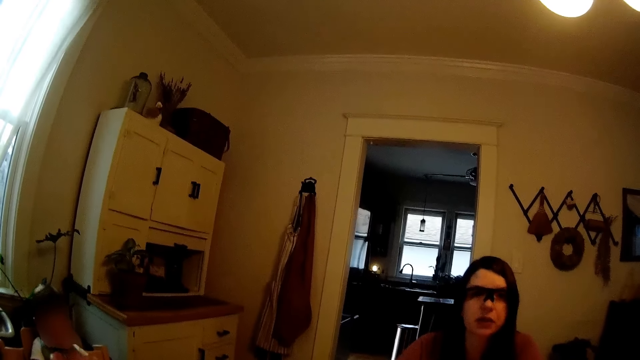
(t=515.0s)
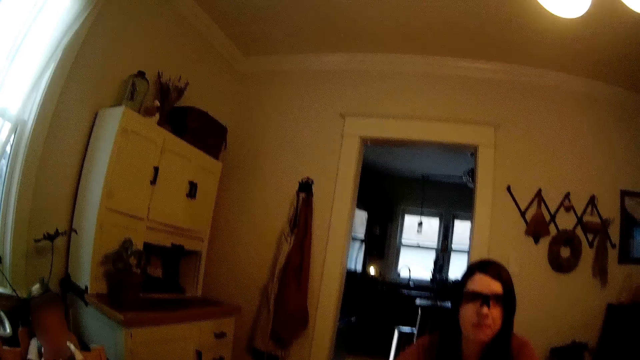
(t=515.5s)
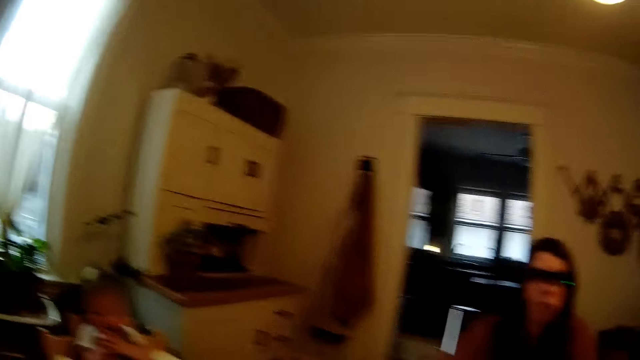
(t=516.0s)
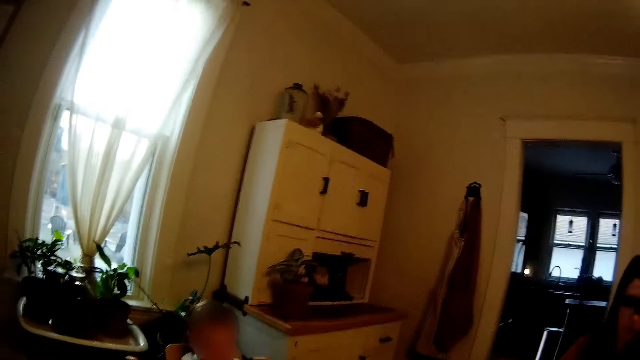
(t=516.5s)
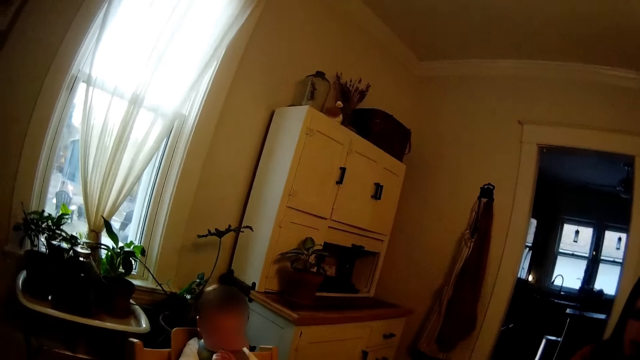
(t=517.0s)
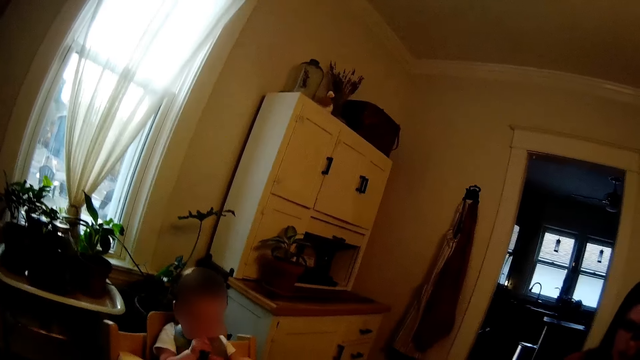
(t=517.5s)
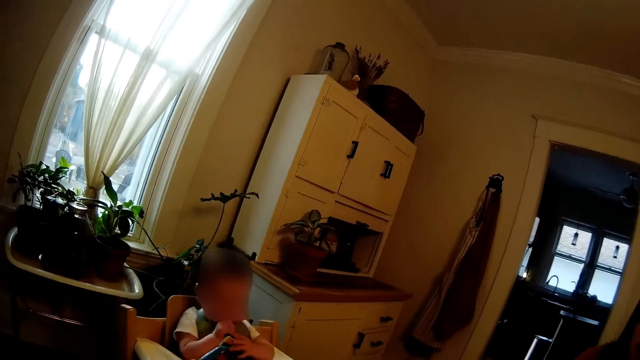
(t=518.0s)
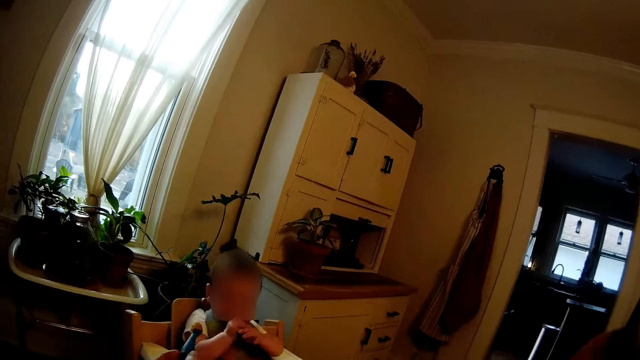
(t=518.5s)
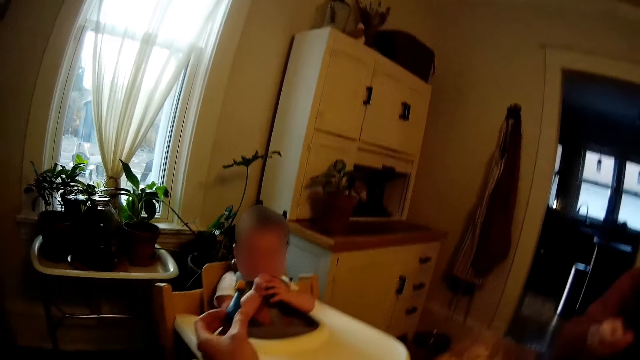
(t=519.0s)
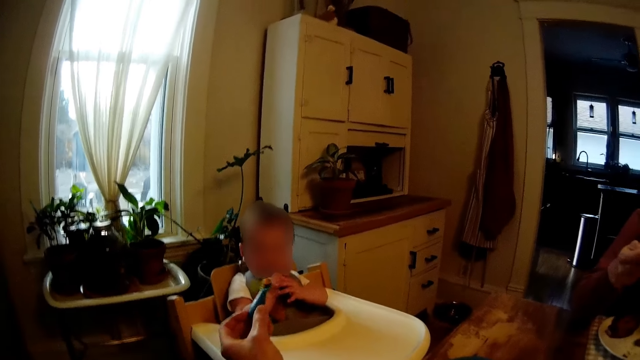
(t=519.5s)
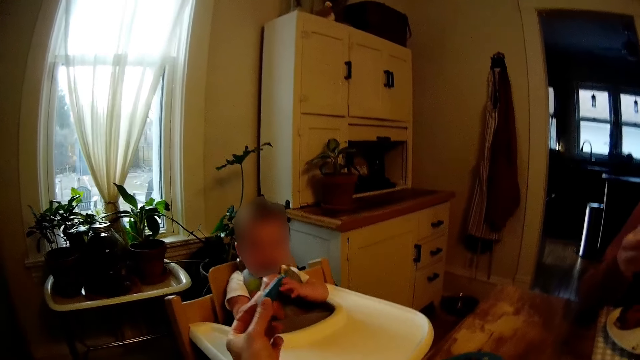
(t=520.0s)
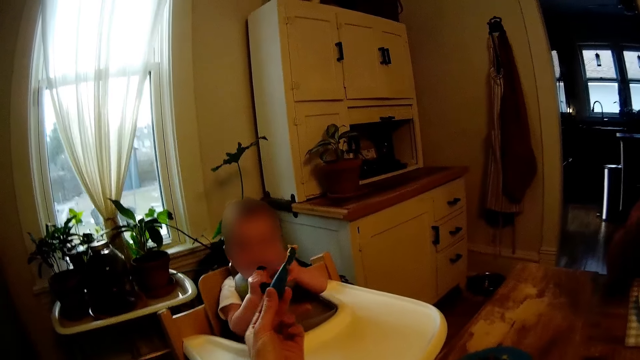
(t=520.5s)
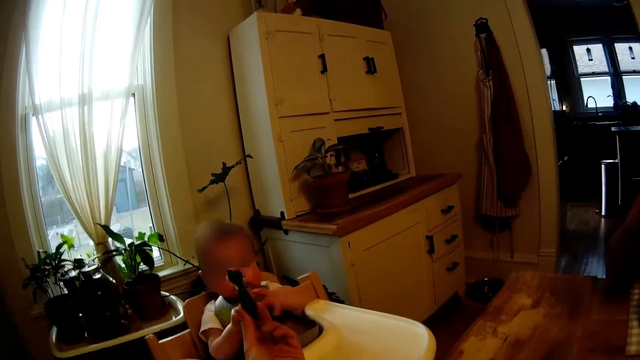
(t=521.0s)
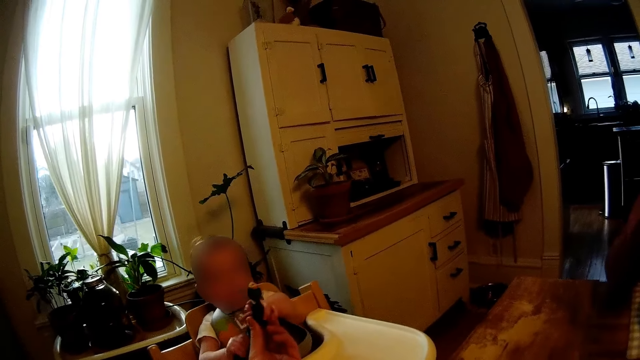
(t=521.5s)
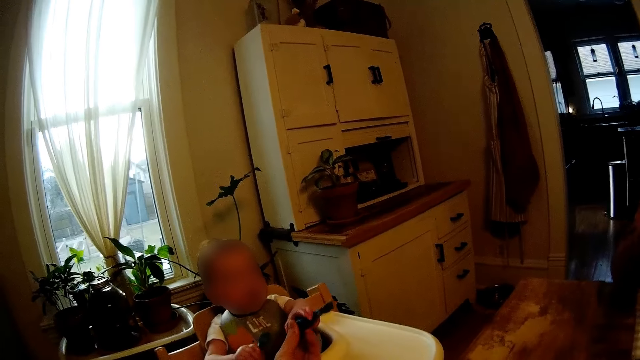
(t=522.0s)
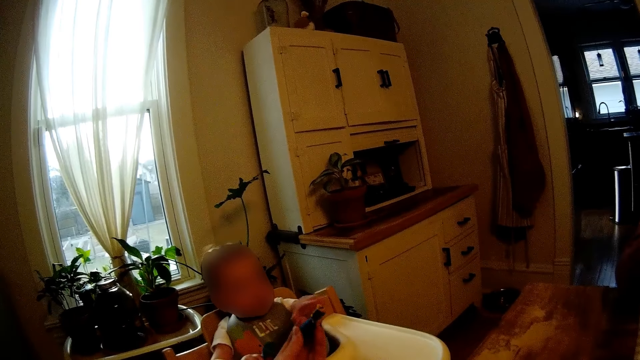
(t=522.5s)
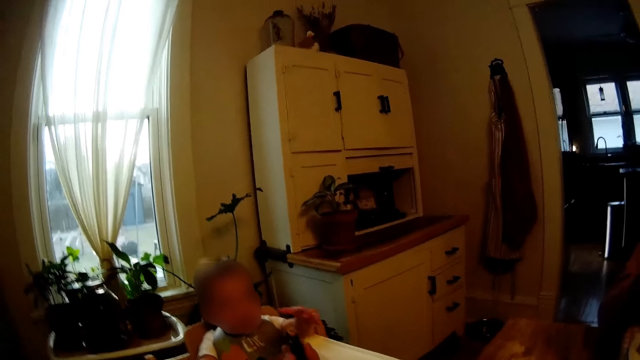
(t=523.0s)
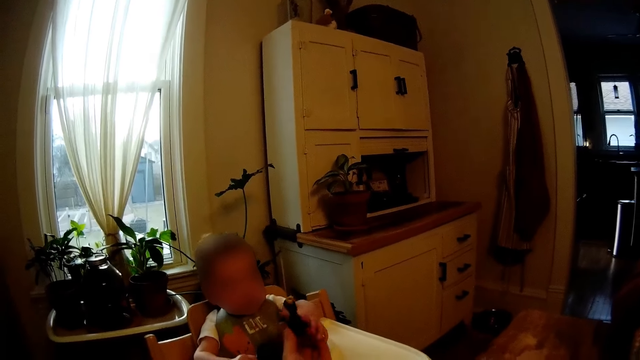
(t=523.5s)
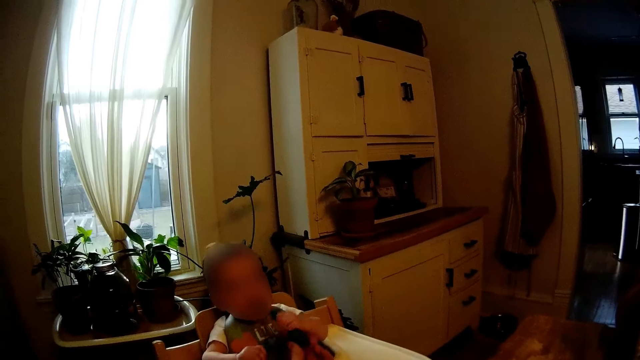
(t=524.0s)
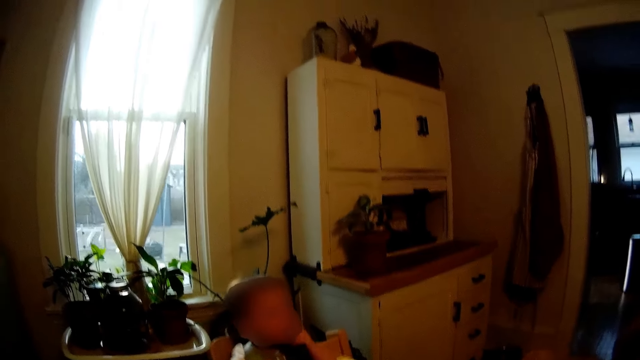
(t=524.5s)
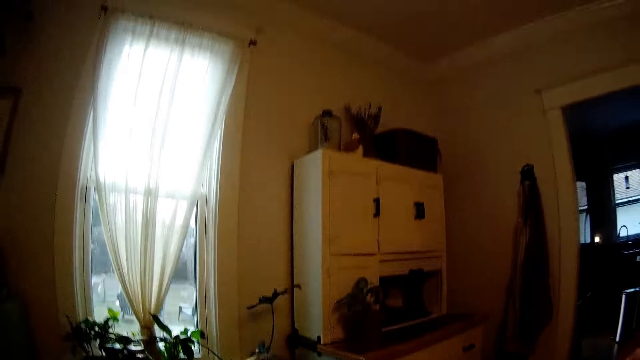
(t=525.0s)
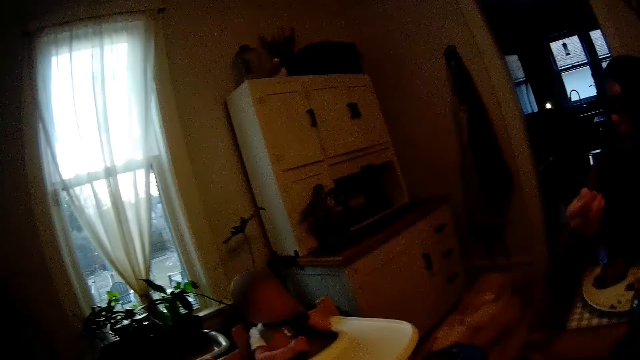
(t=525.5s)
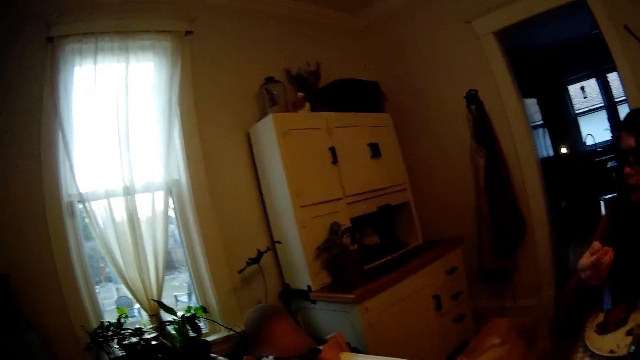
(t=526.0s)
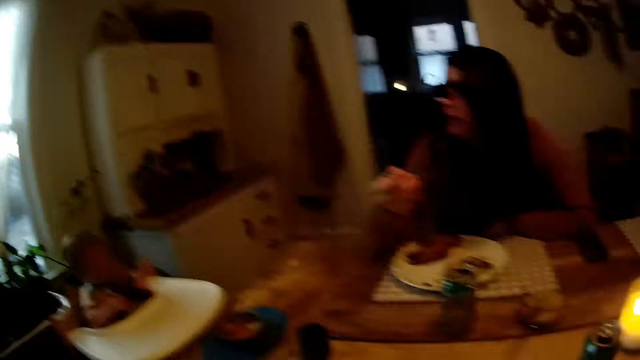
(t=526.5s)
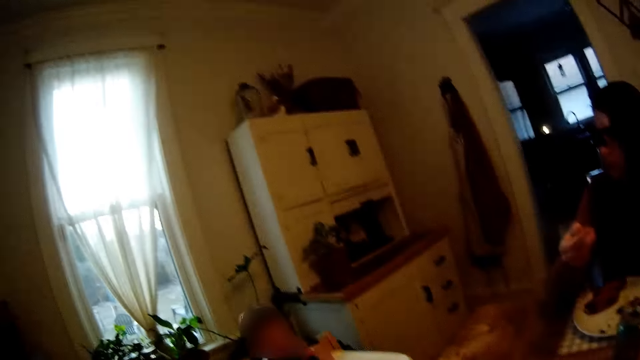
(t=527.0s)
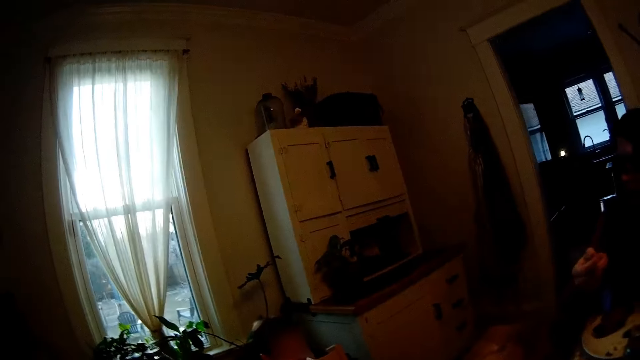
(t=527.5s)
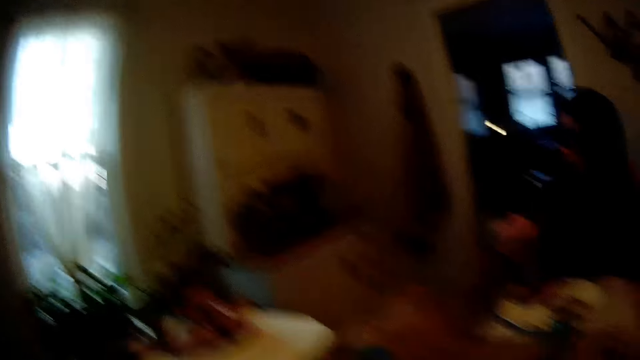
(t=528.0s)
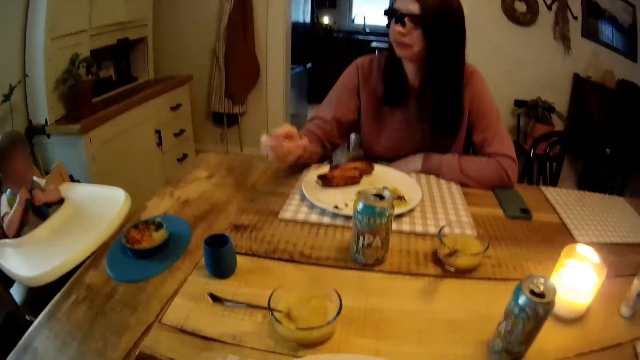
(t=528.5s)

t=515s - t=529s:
The camera wearer stretches a baby feeding spoon towards the child with his left hand. He feeds the child. The child picks the baby feeding spoon from the camera wearer's left hand with her left hand. A woman converses with the camera wearer.

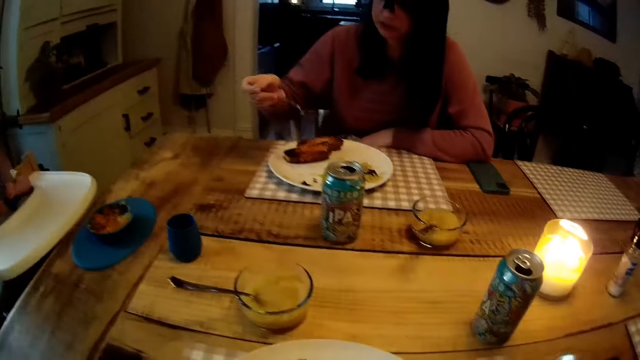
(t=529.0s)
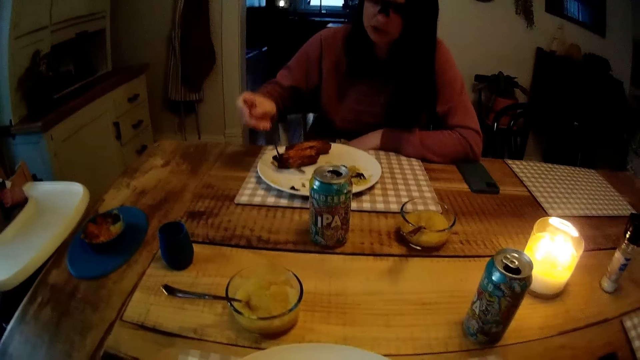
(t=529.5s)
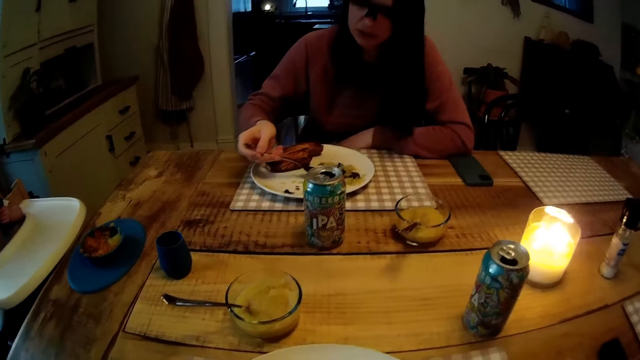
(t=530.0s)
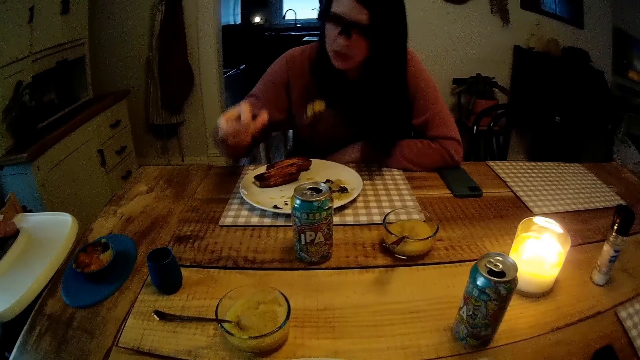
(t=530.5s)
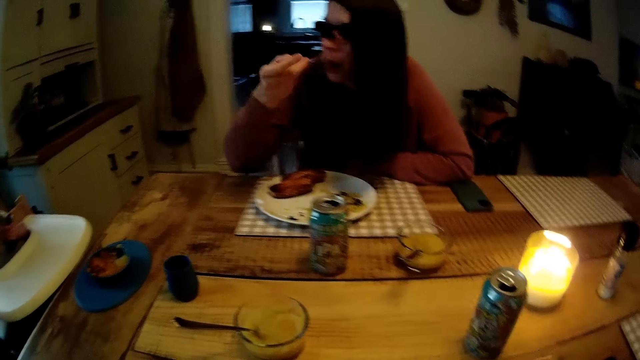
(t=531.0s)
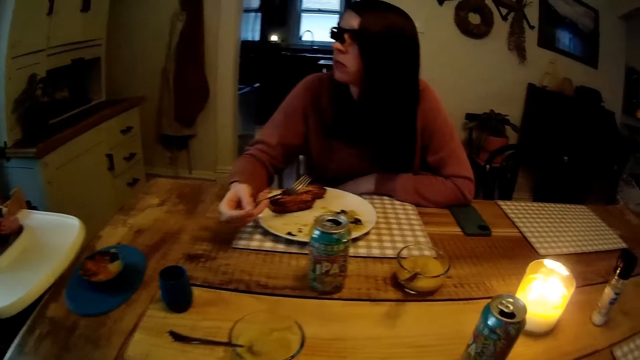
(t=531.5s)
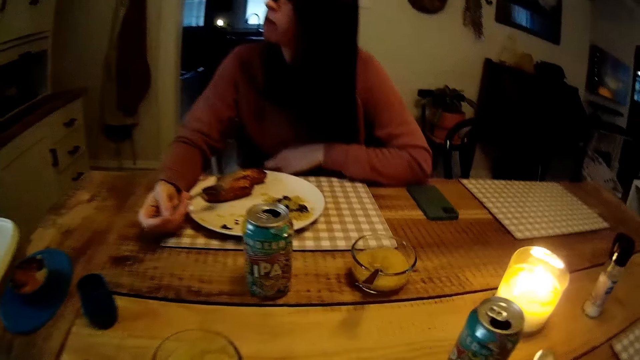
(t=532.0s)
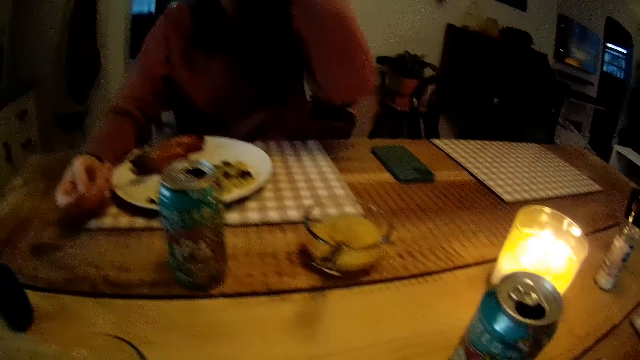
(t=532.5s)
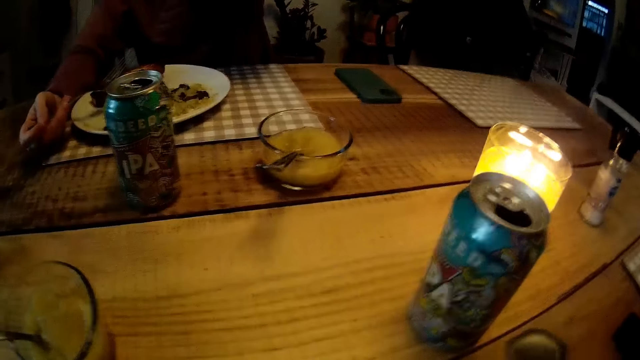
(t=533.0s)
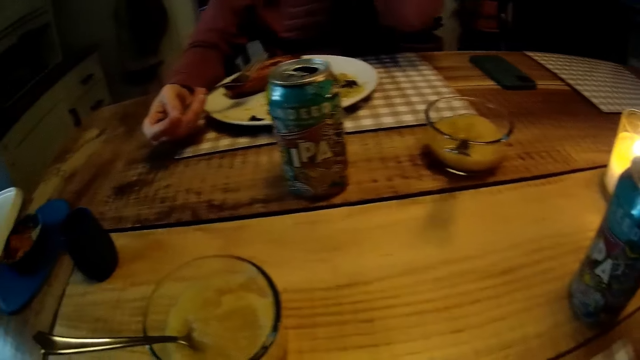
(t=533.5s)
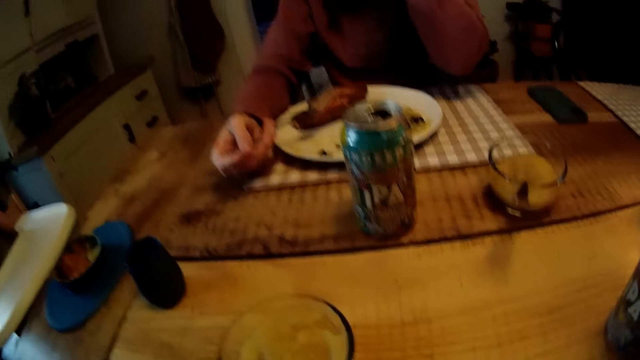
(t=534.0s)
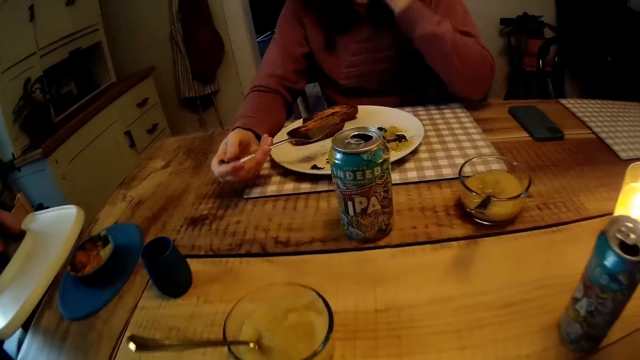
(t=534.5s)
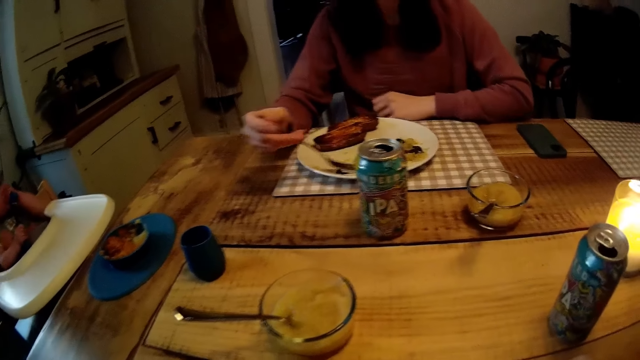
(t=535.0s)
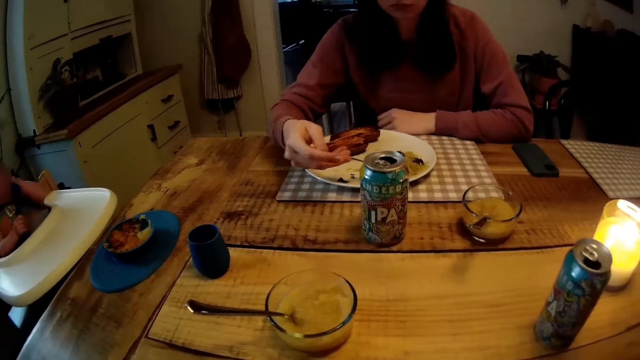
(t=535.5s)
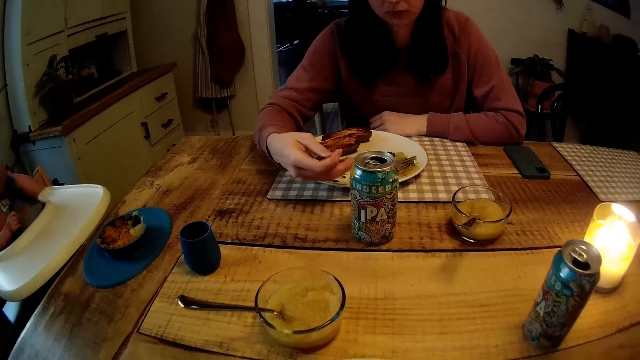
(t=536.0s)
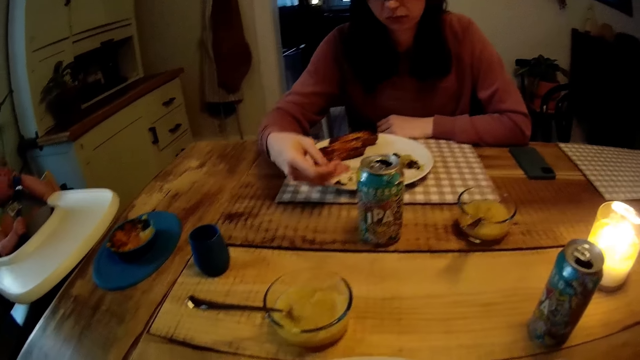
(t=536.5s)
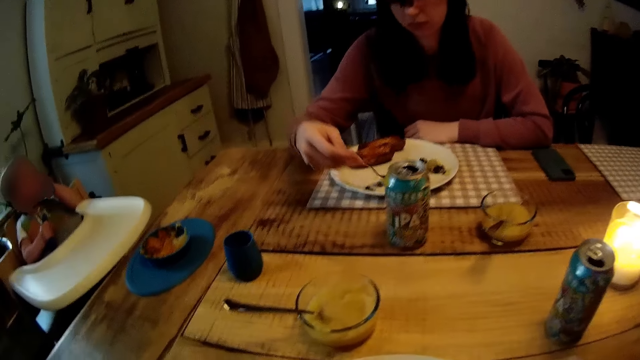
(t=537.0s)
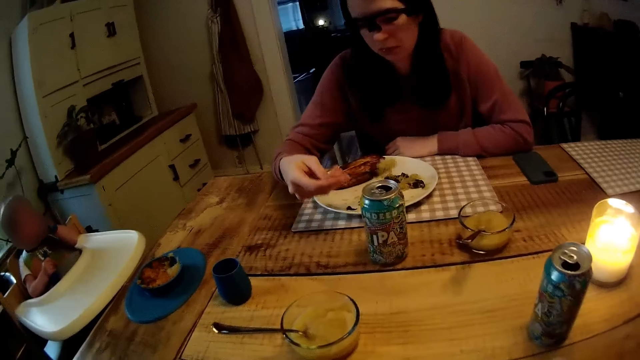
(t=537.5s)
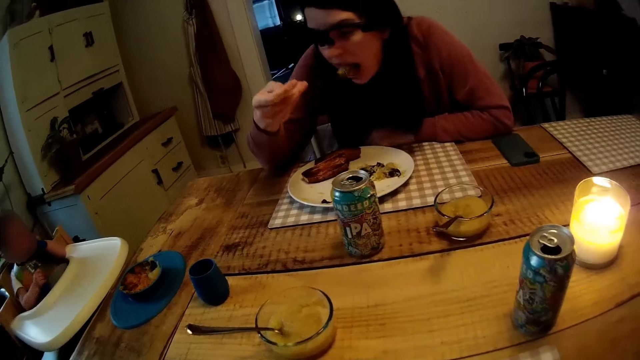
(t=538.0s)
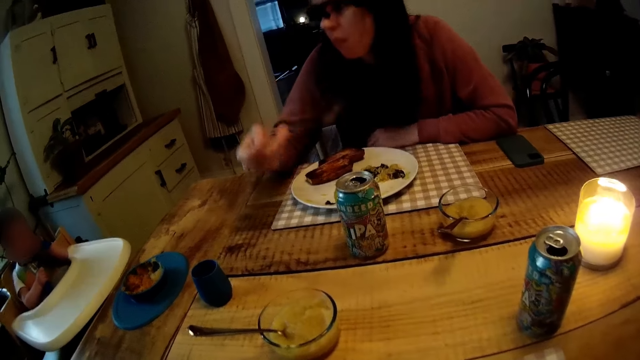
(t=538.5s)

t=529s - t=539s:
The camera wearer scratches the surface of the dining table with a fork in his right hand. A woman eats with a fork.
